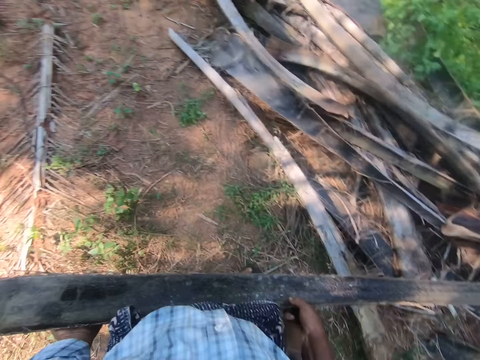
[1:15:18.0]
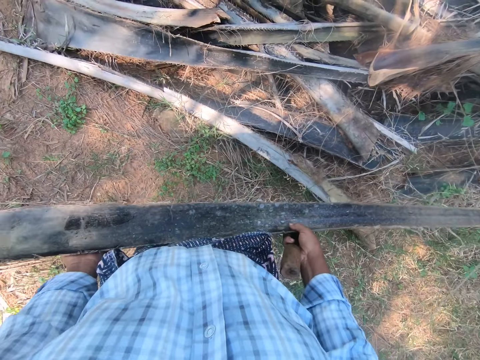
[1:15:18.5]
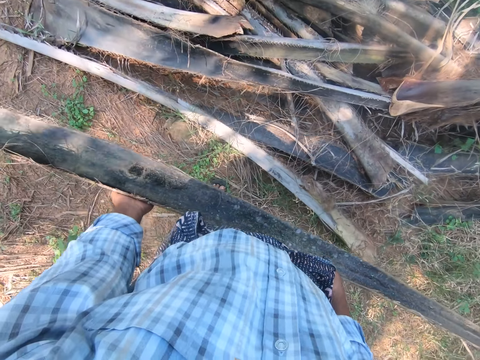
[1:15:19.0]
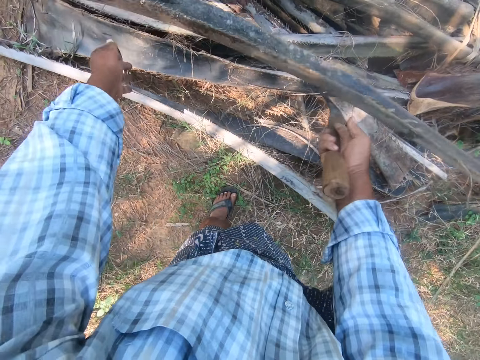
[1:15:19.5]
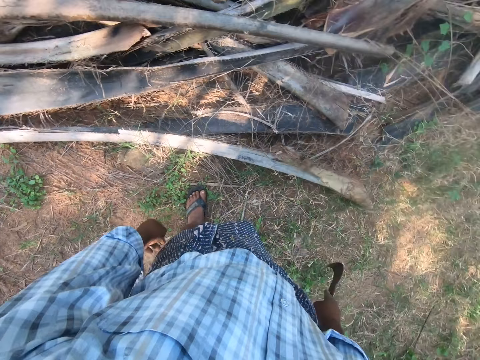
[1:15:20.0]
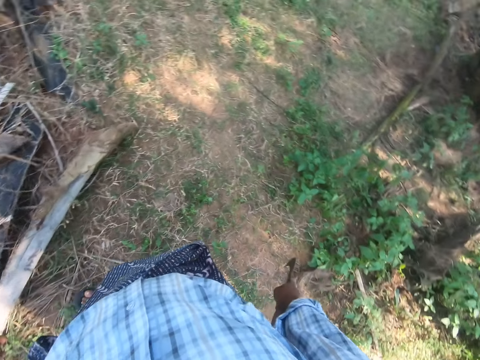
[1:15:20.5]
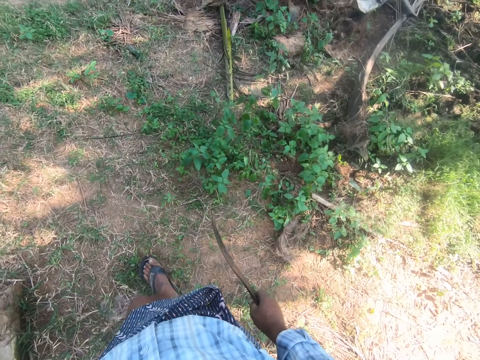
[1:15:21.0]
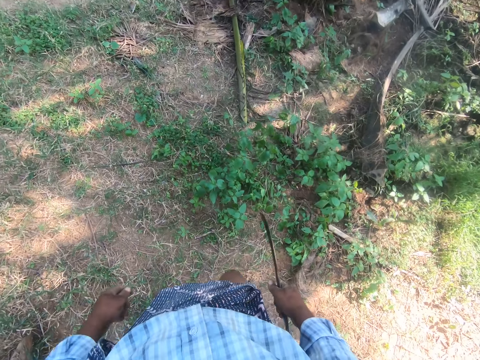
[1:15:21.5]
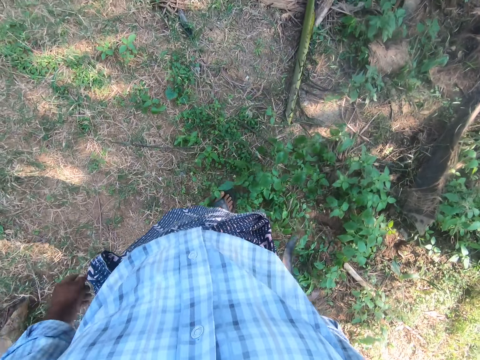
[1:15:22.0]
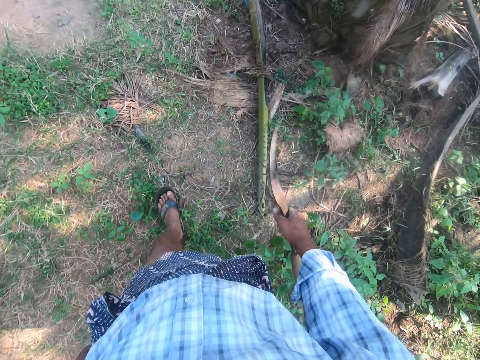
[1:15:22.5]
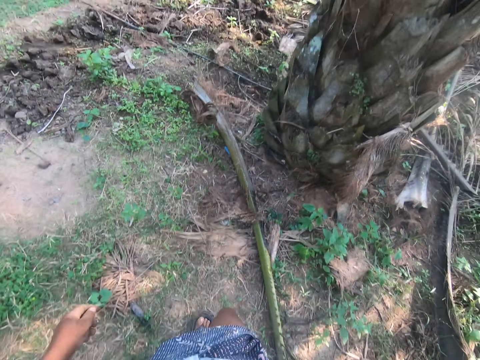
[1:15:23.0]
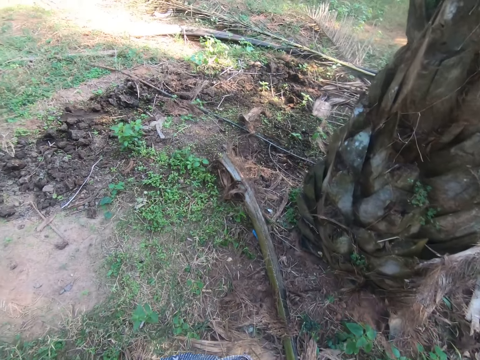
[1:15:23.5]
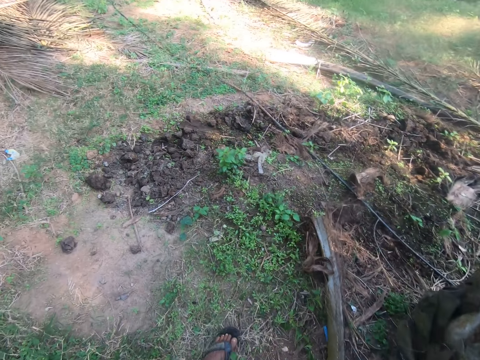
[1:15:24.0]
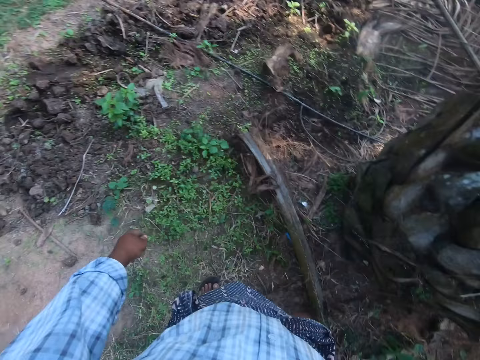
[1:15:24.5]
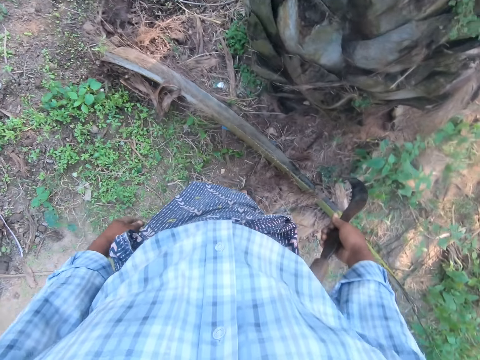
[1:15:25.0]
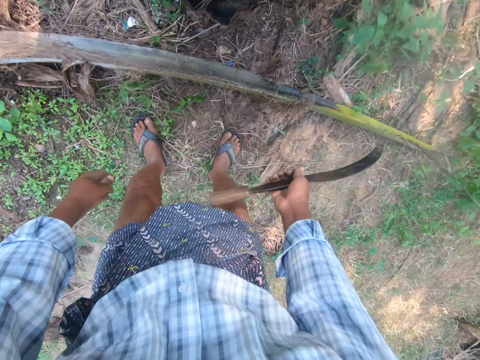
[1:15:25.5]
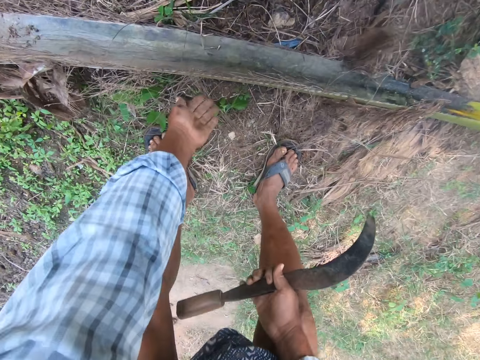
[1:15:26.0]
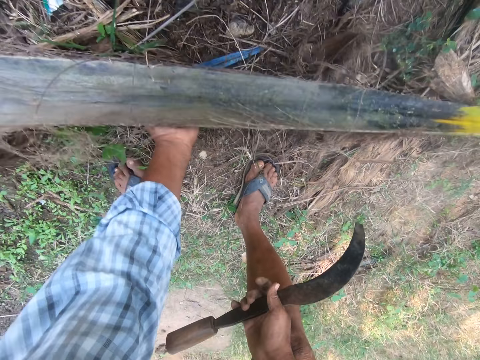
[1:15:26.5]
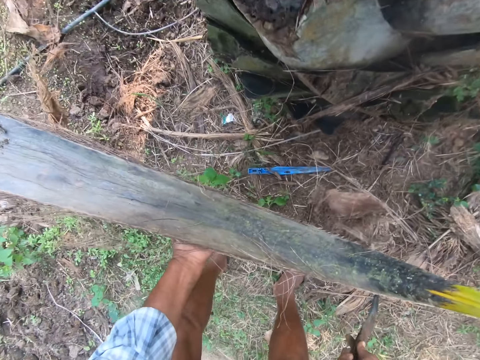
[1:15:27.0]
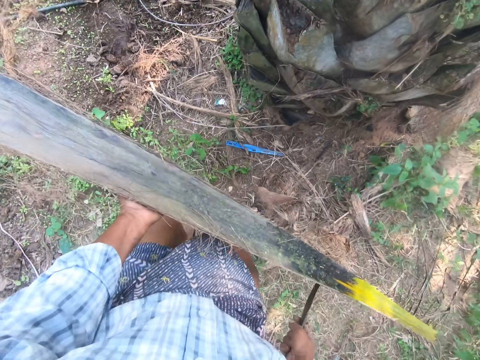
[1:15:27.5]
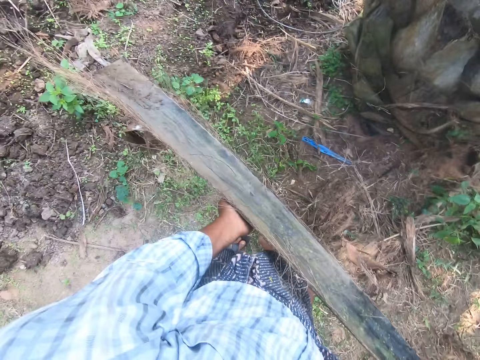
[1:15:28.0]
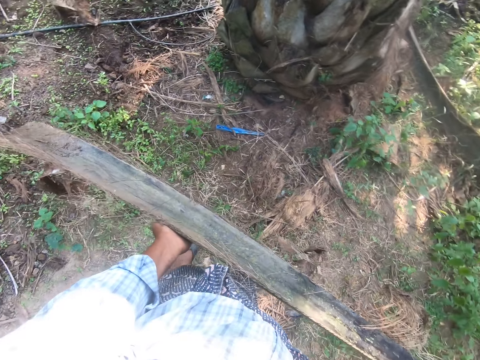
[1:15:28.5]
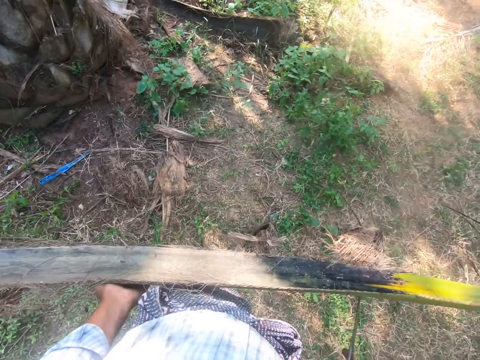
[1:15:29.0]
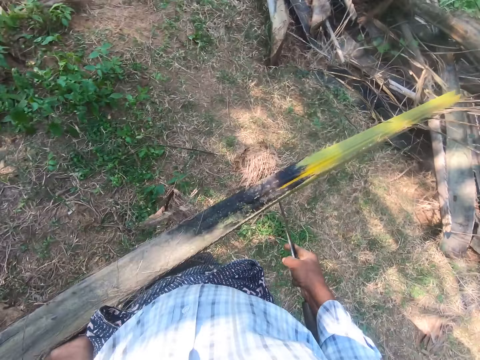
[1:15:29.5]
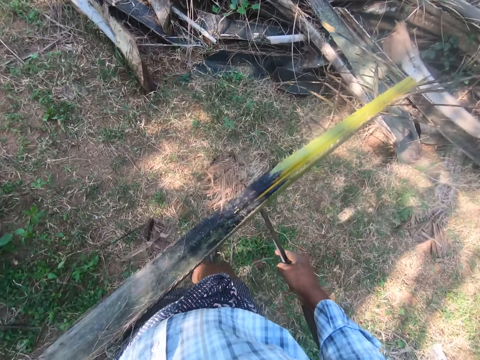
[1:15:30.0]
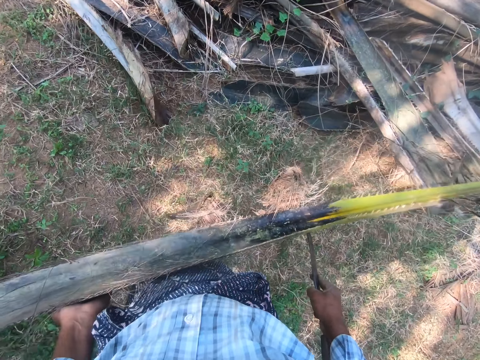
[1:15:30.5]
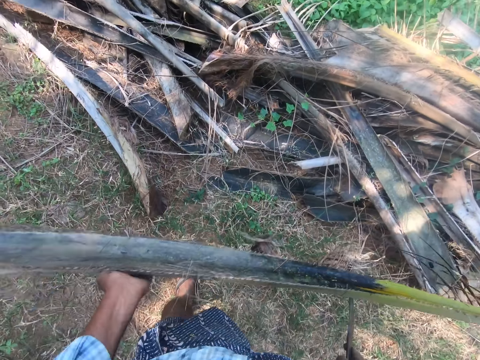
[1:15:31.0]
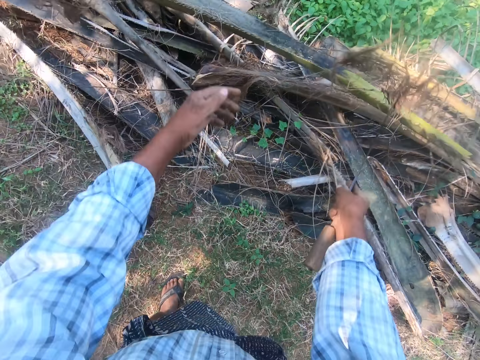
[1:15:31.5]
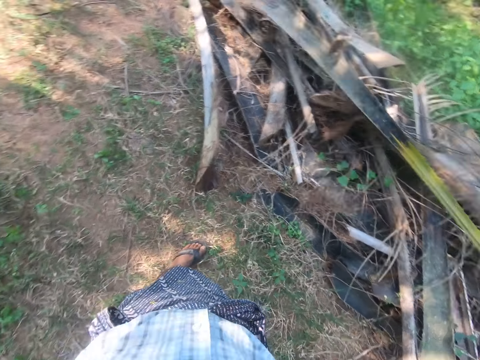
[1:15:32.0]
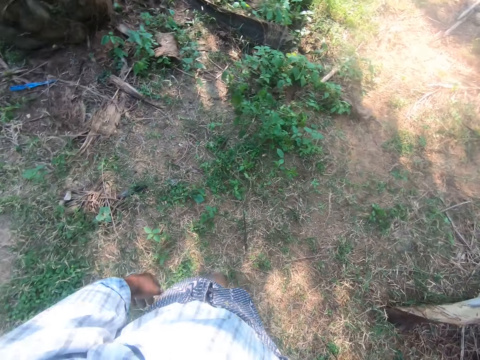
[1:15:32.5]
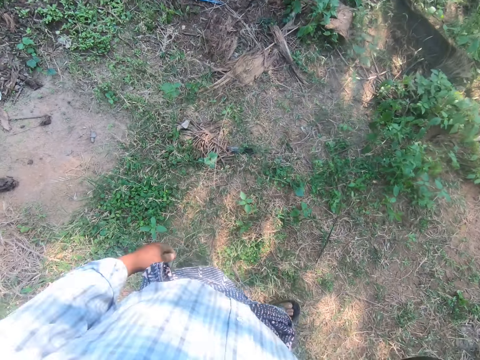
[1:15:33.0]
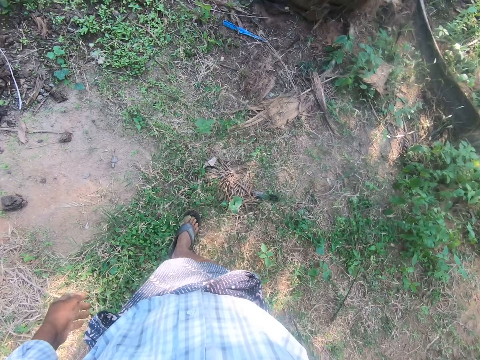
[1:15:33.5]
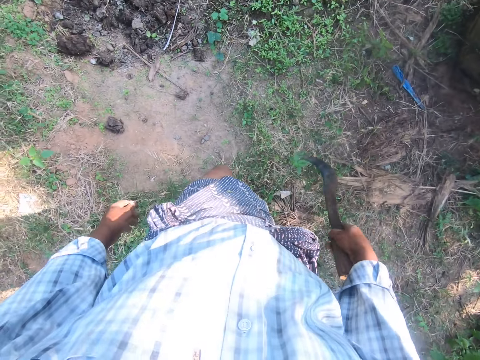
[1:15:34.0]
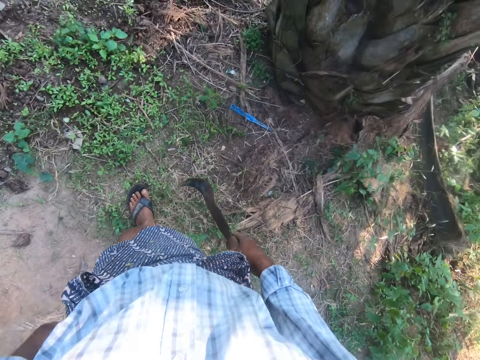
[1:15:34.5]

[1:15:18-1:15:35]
The camera wearer steps forward. He carries the palm frond to the pile of palm fronds with both hands. He tosses the palm frond on the pile of palm fronds with both hands. He steps forward. He steps forward again. He lifts a palm frond with his left hand. He steps forward. He moves the palm frond from one part of the farm to another with his left hand and the sickle in his right hand. He tosses the palm frond on the pile of palm fronds with his left hand and the sickle in his right hand. He steps forward.

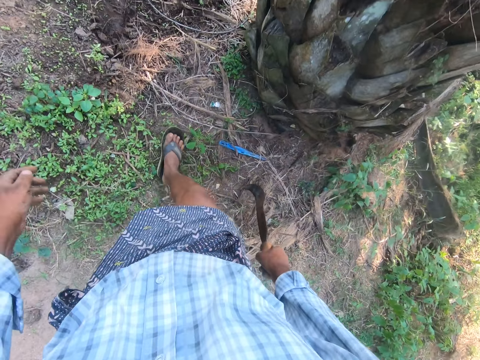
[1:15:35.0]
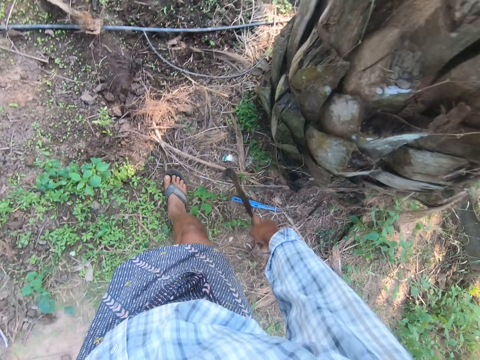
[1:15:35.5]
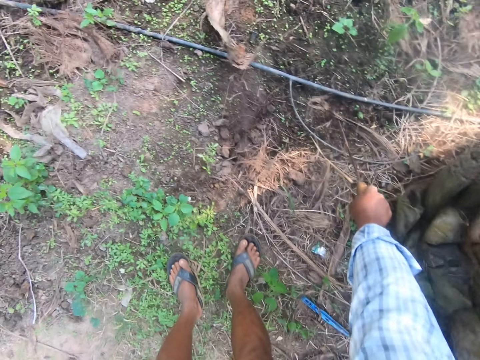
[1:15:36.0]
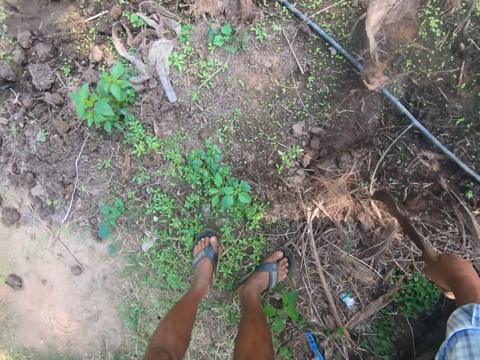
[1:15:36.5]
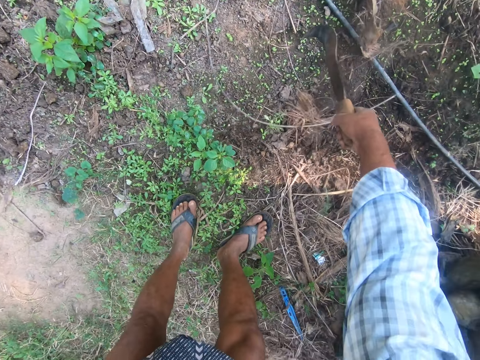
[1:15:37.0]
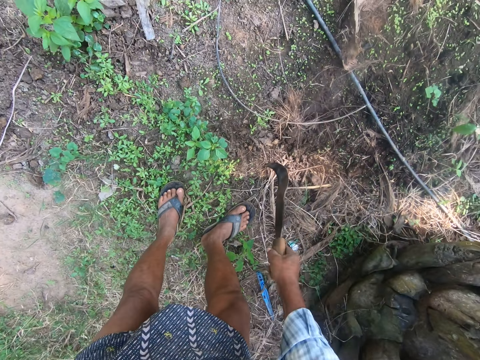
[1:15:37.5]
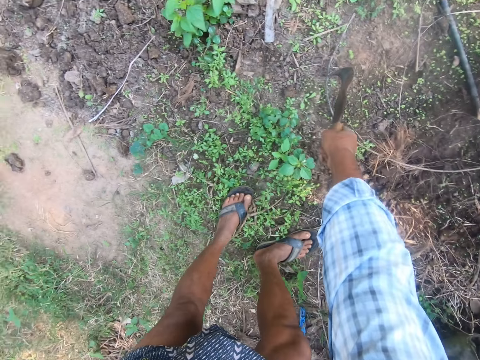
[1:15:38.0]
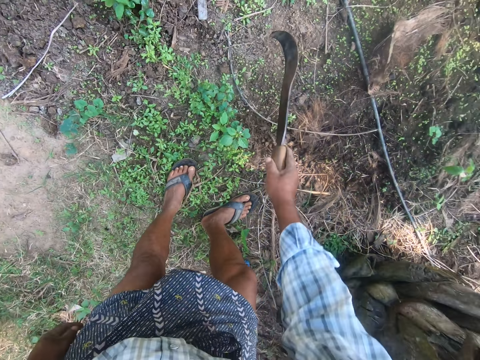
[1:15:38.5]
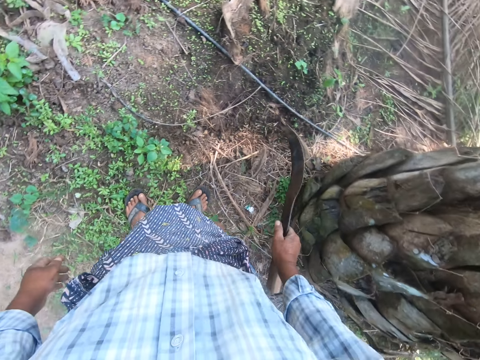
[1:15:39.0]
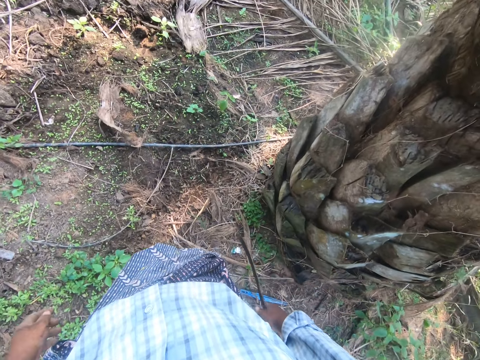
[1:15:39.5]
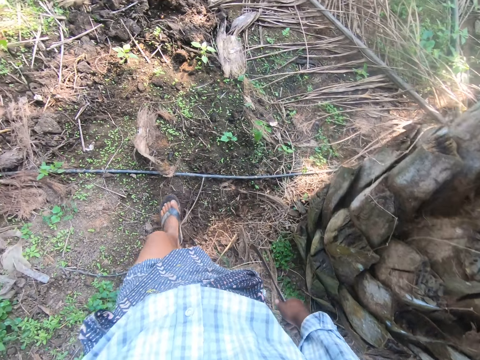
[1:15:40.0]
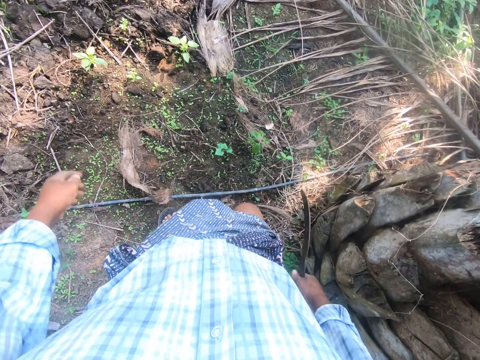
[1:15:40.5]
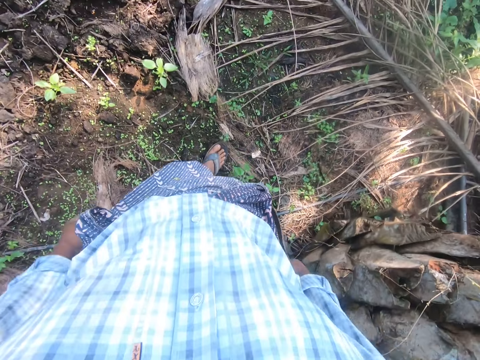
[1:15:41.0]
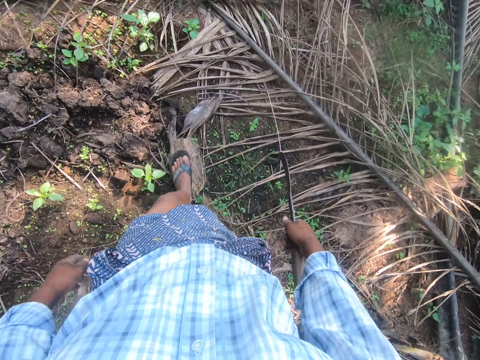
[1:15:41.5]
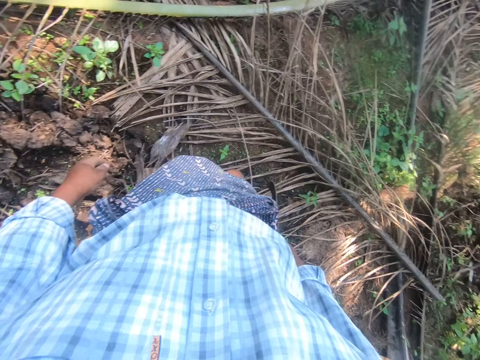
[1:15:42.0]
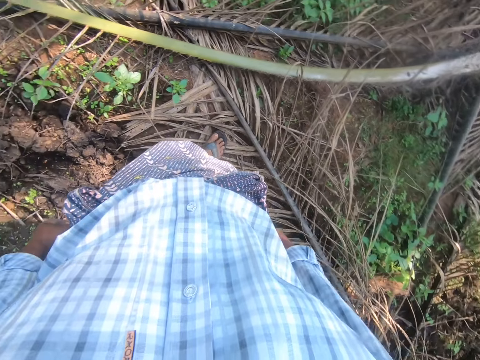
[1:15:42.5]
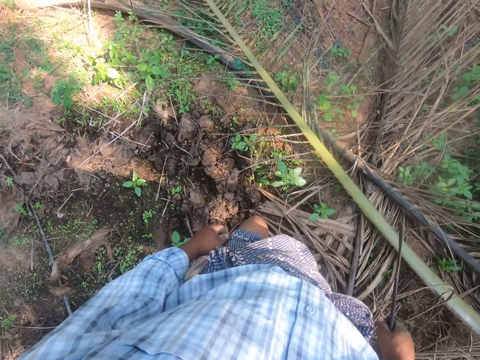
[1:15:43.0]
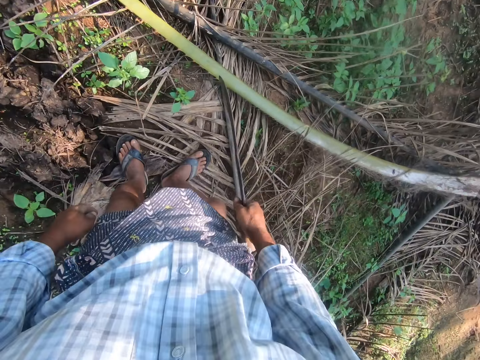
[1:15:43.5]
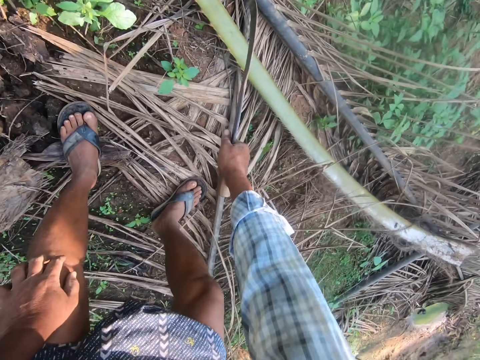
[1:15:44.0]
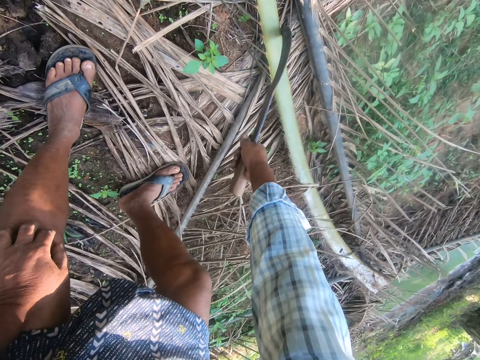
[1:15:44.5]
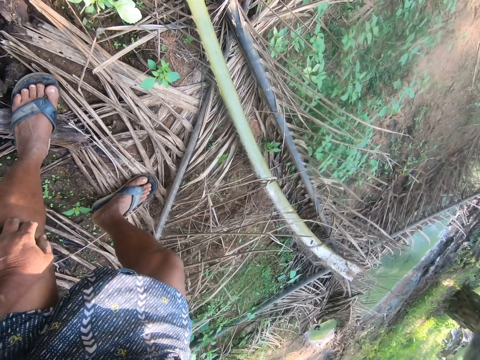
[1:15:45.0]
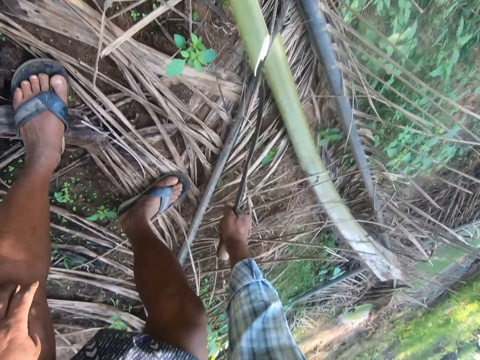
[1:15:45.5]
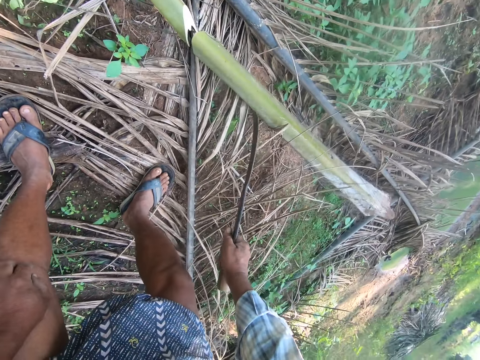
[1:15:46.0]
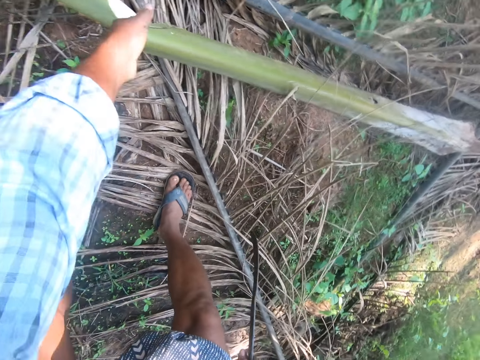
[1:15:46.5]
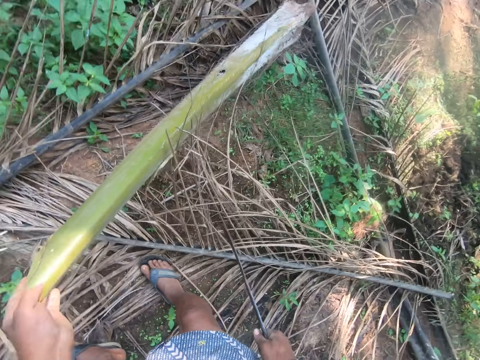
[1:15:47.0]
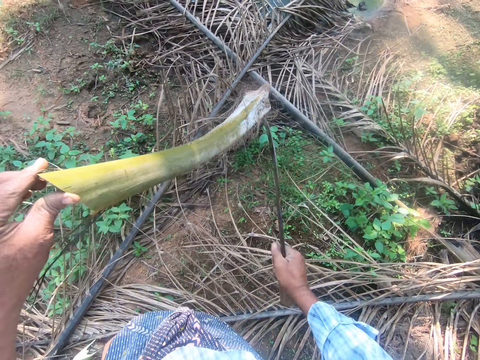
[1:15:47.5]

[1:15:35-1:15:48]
The camera wearer moves the panga on the ground. He hits the panga on the ground. He hits it again. He walks around. He hits the panga on the palm branch. He cuts the palm frond with the sickle in his right hand. He lifts the palm frond with his left hand.
